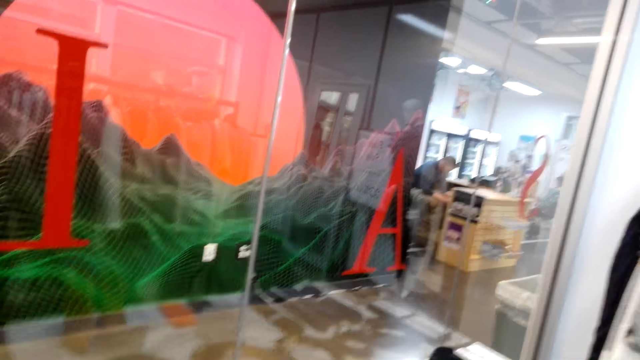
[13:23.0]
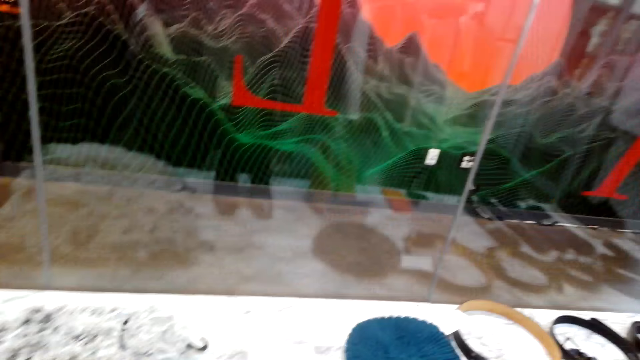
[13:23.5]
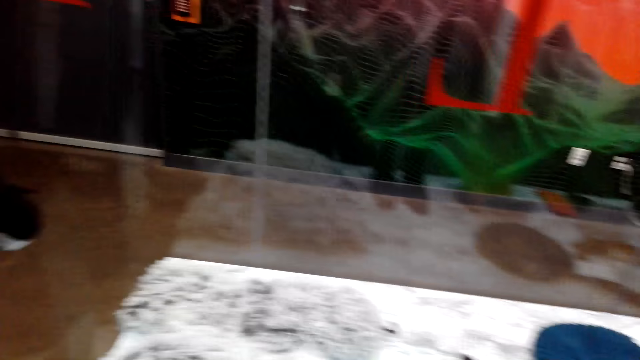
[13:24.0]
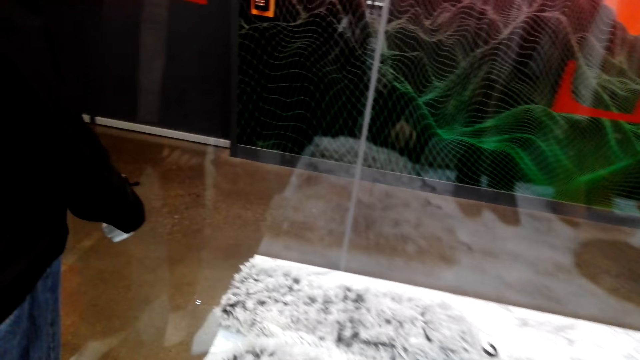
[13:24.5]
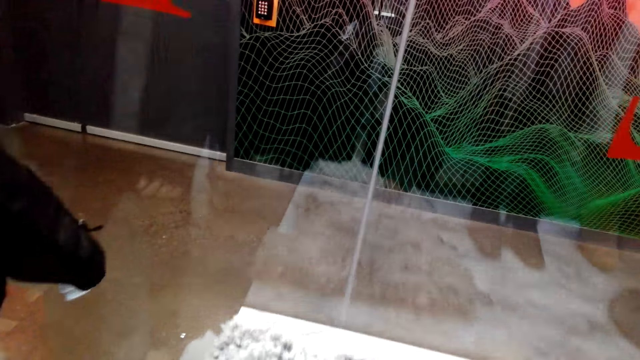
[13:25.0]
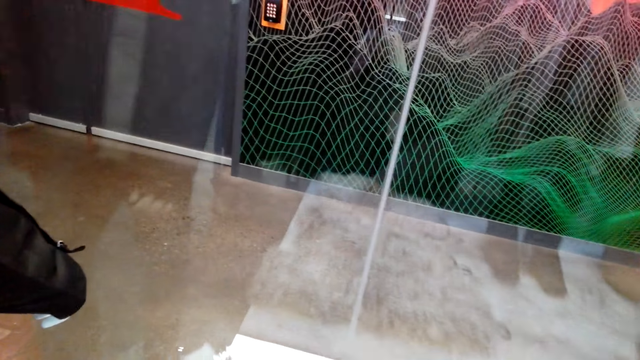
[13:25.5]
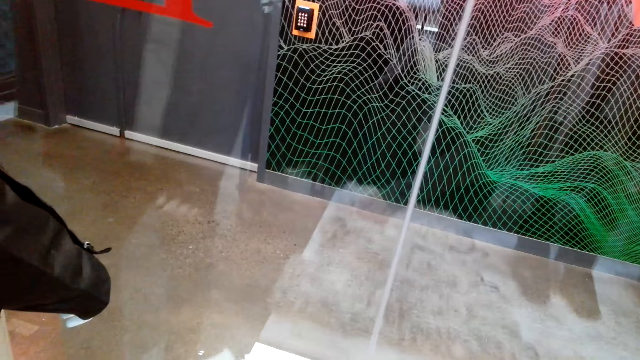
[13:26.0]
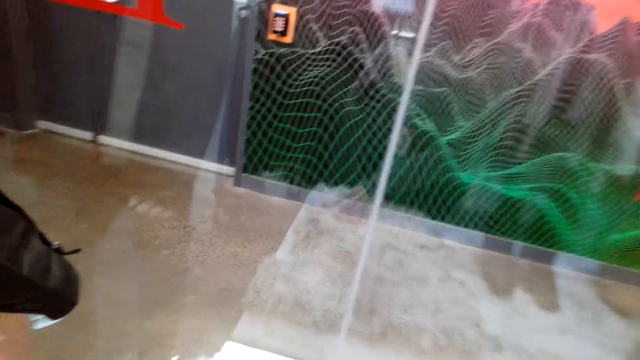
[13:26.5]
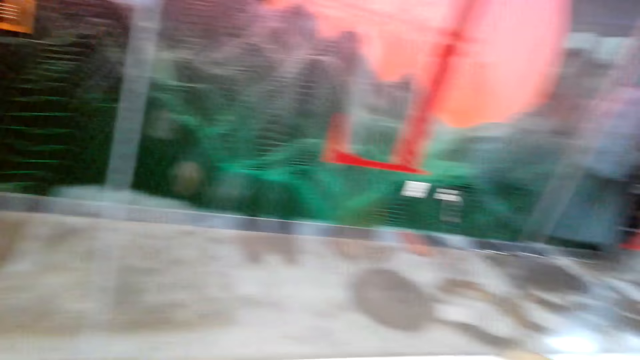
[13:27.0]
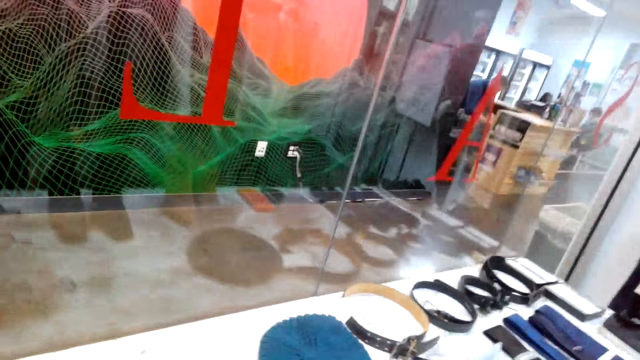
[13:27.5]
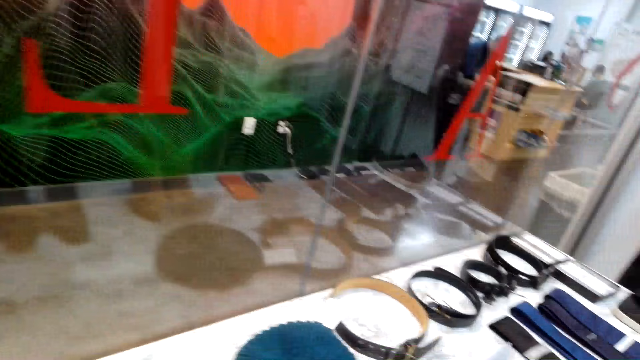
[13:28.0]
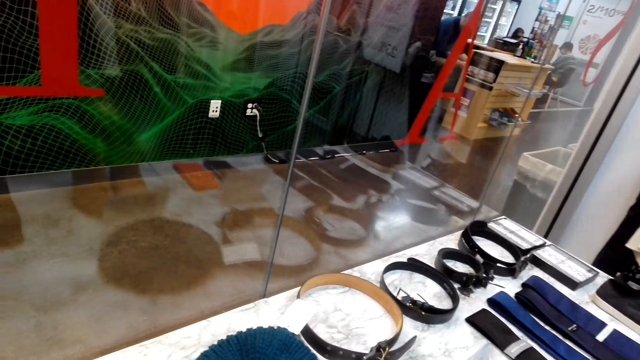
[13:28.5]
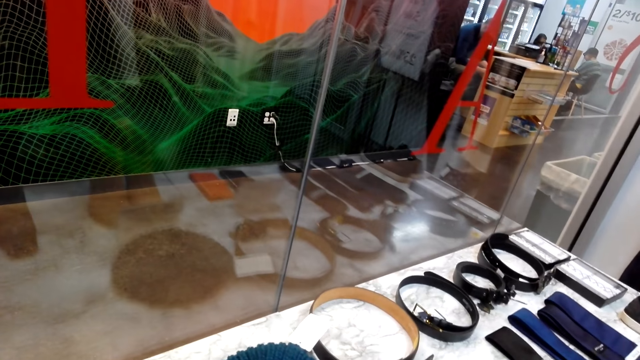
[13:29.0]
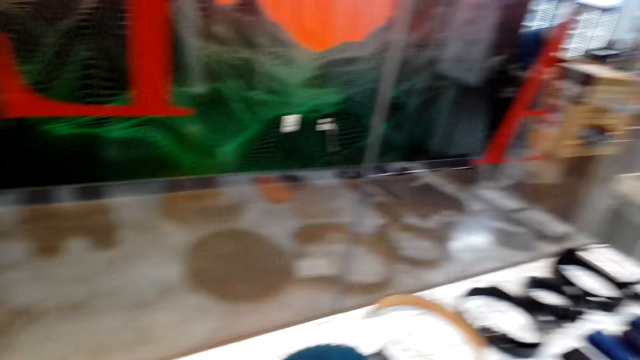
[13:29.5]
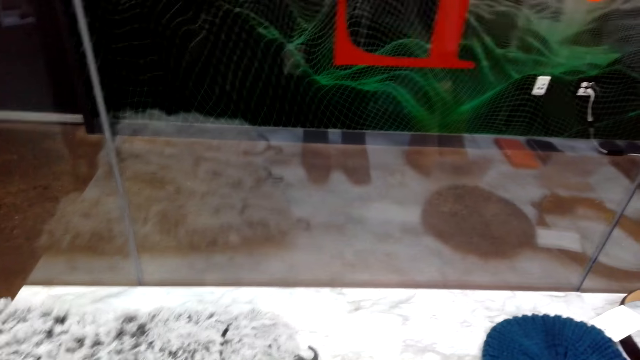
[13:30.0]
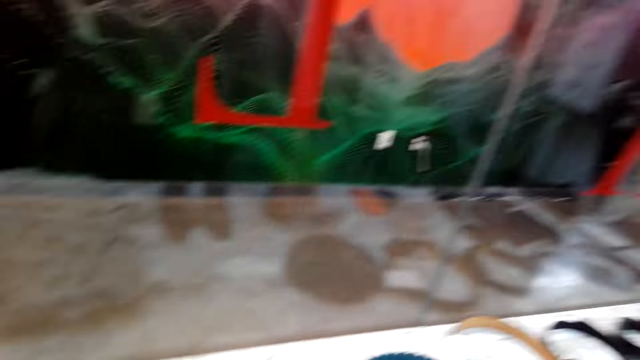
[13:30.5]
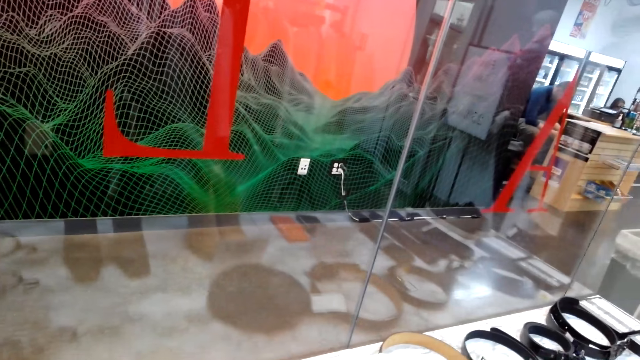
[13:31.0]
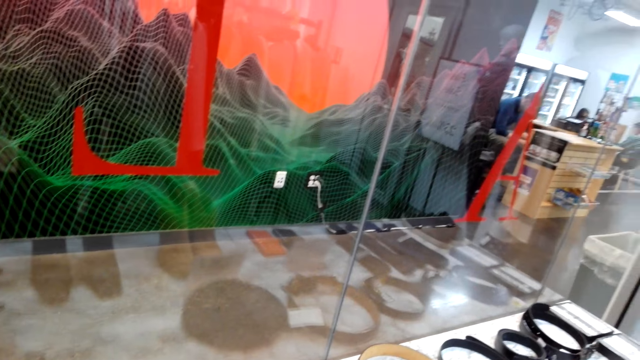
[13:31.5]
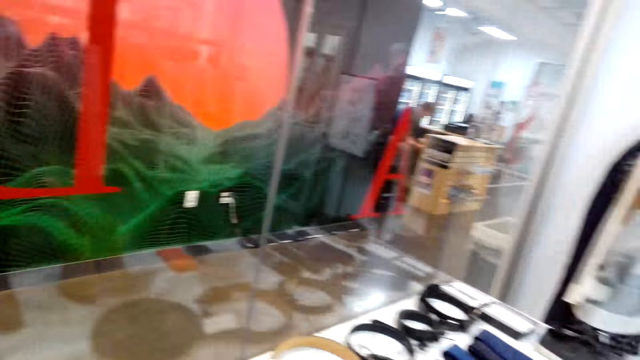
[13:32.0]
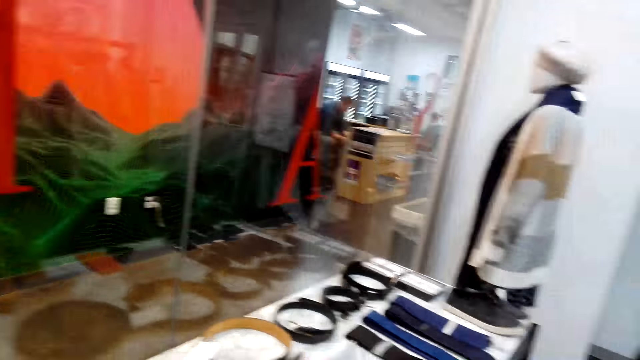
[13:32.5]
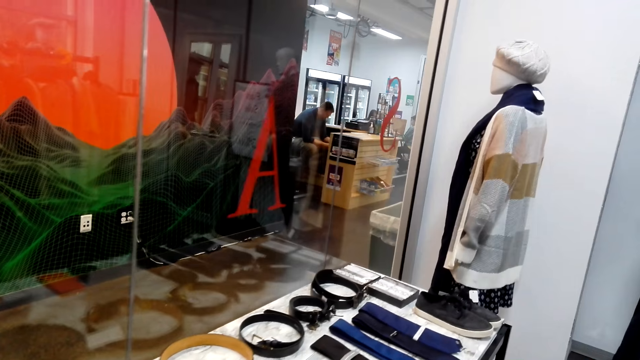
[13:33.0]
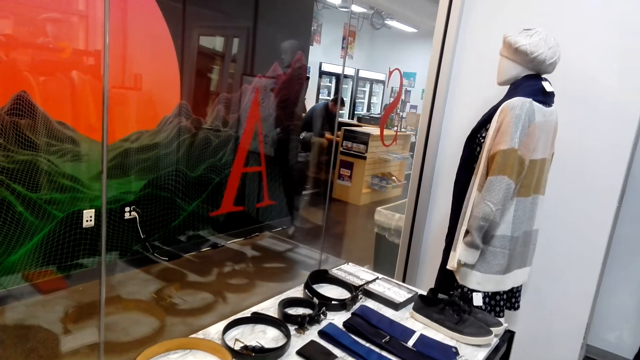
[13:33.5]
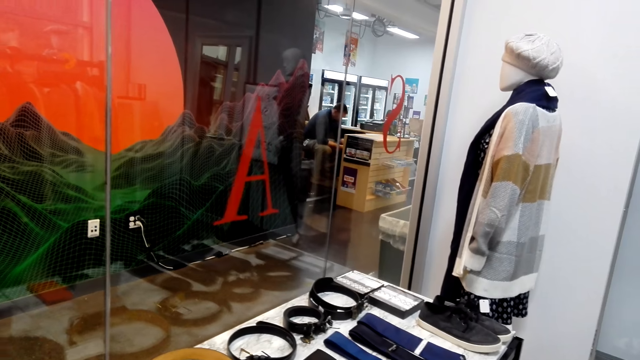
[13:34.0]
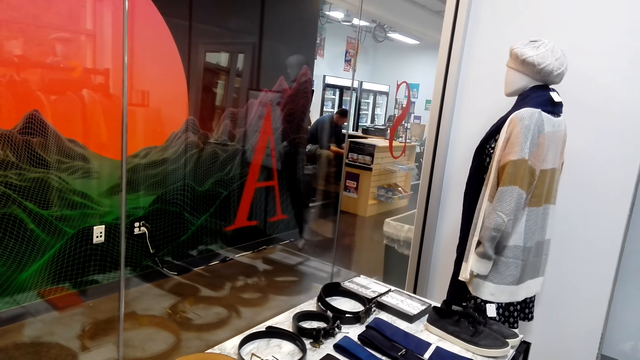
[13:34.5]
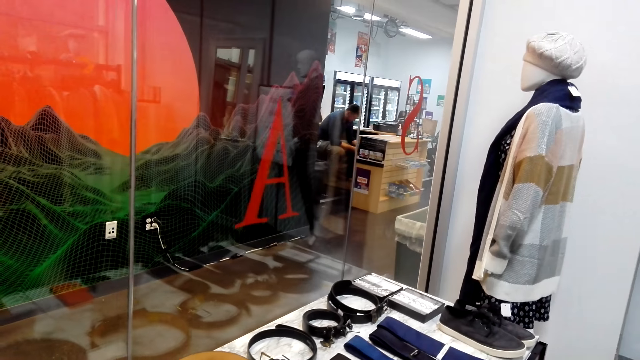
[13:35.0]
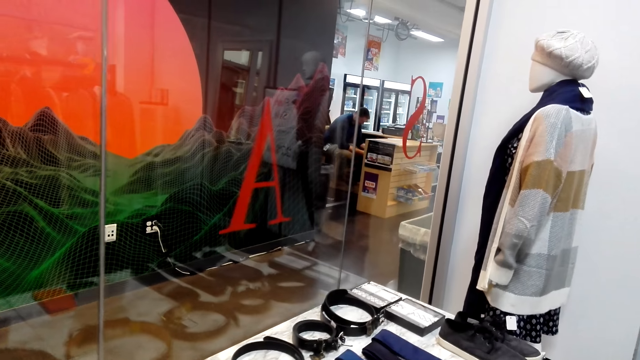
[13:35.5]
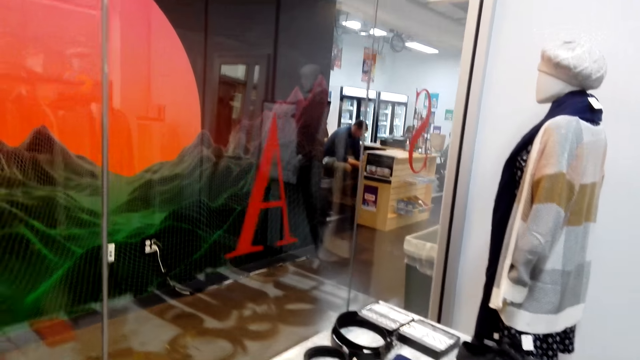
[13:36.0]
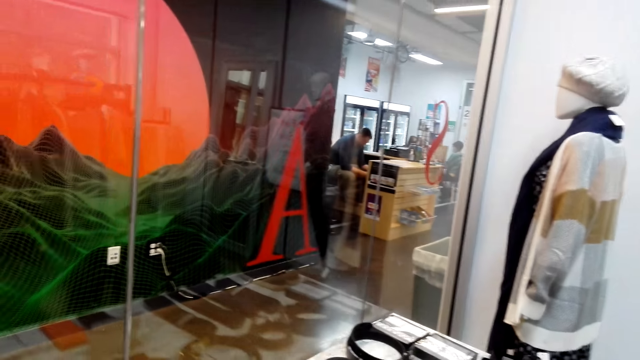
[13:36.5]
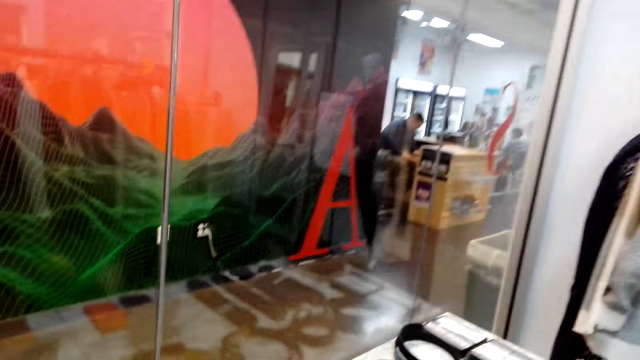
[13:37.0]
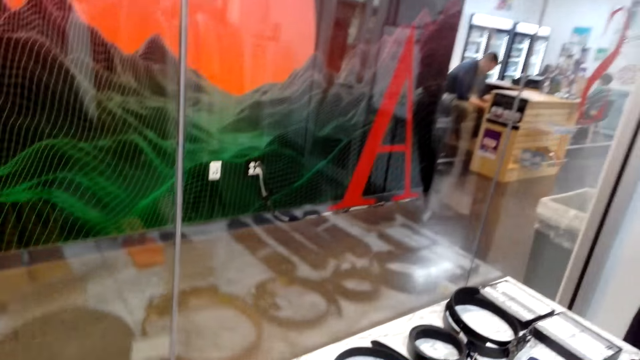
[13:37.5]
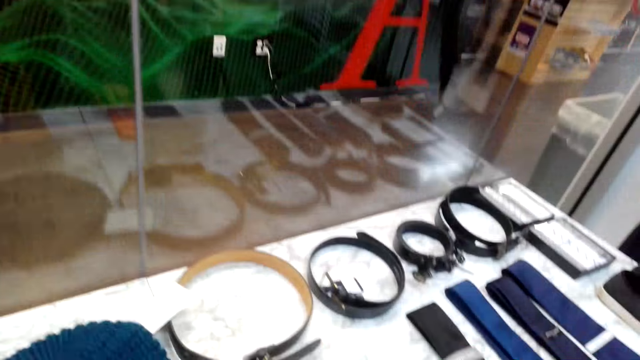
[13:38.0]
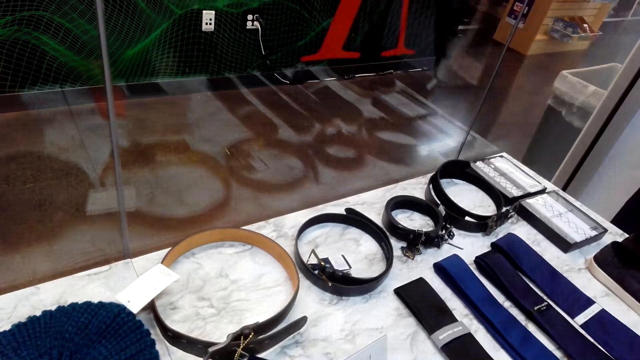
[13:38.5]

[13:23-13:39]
The camera wearer moves around. They touch the fur mat with the left hand. They touch the boots with the right hand. They look around. They look towards the money queen.

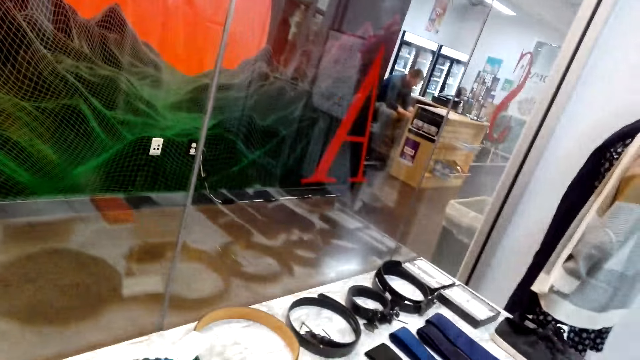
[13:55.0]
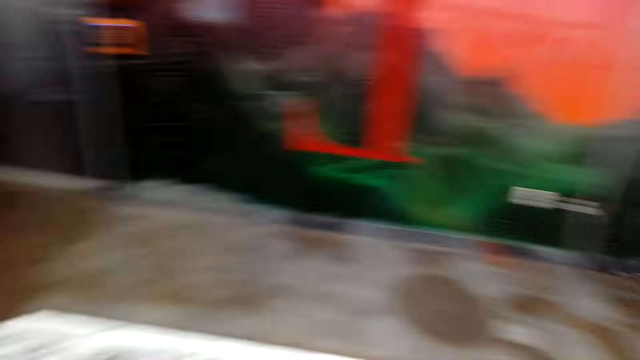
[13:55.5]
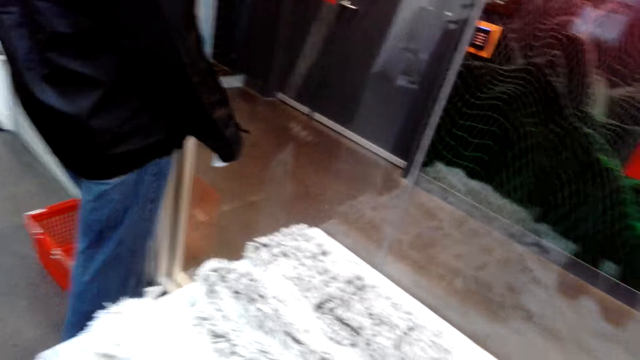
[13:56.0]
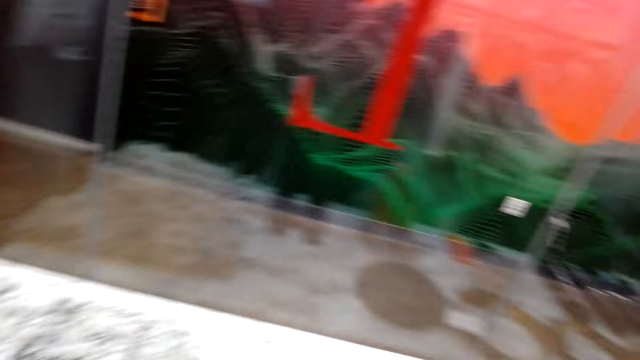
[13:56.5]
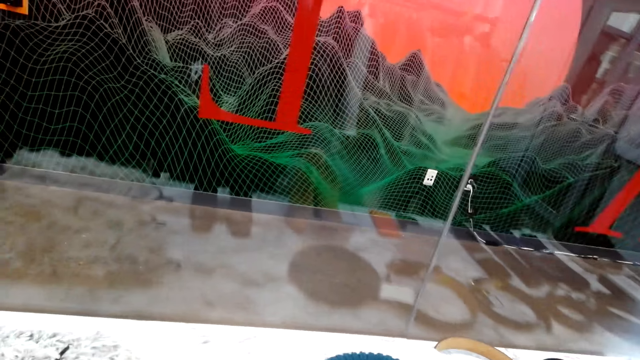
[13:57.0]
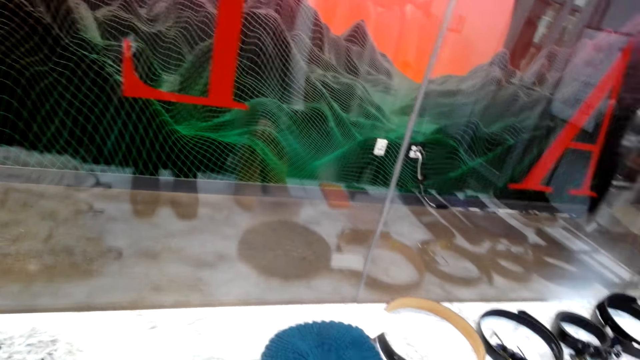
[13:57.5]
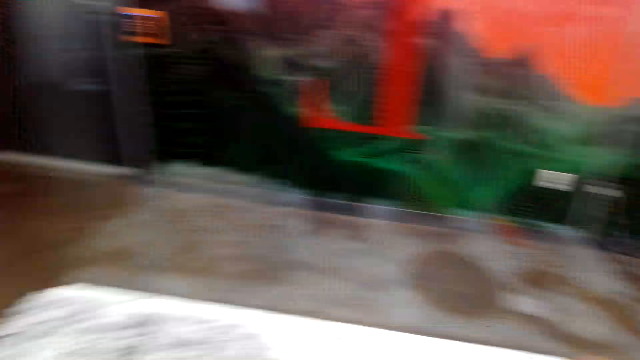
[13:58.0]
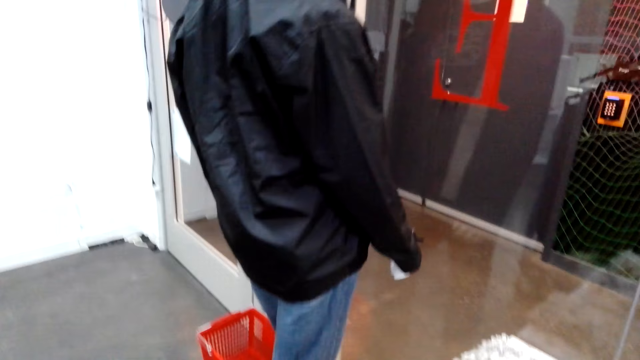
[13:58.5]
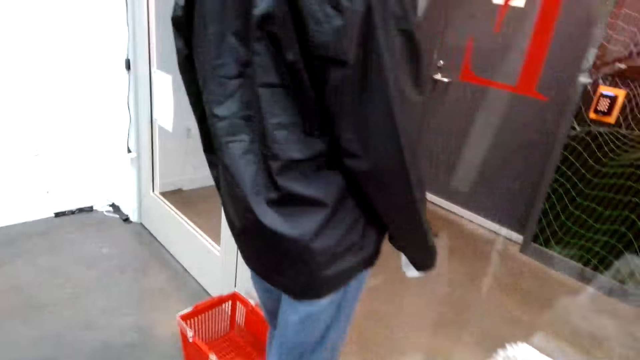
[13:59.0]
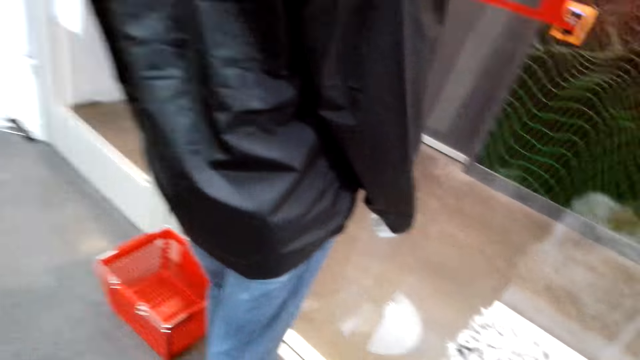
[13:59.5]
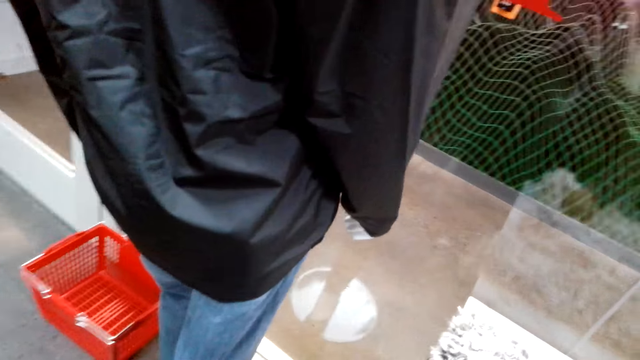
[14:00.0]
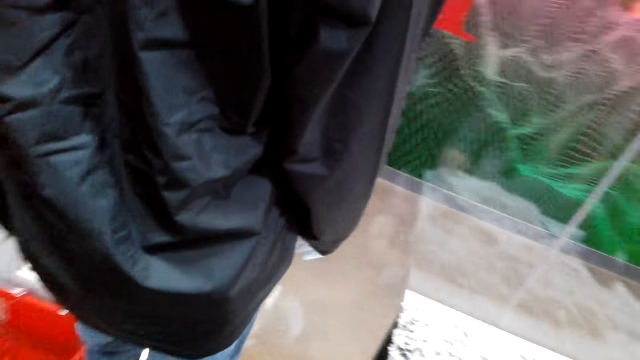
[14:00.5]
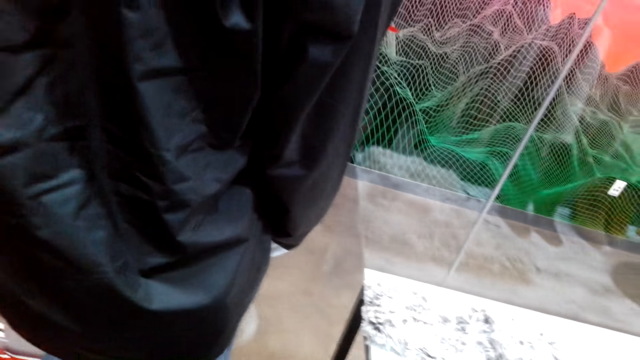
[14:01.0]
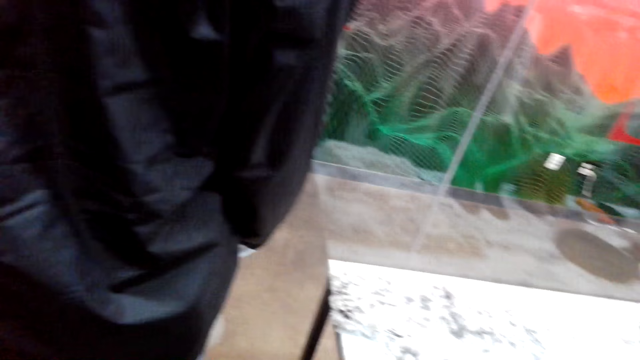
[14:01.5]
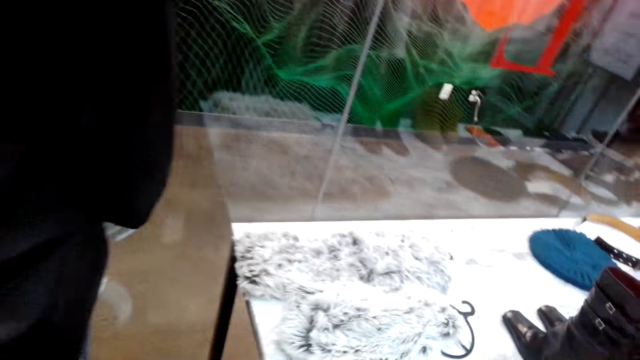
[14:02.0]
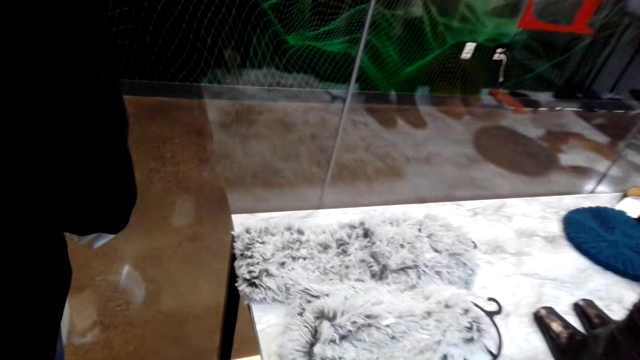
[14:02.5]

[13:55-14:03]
The camera wearer turns around the supermarket.
